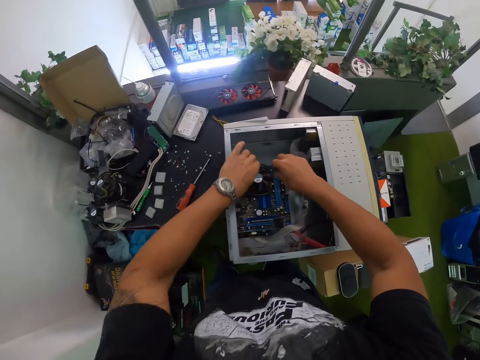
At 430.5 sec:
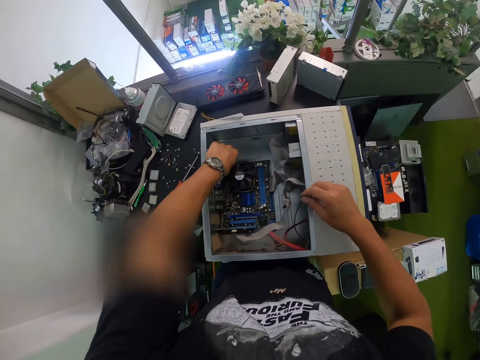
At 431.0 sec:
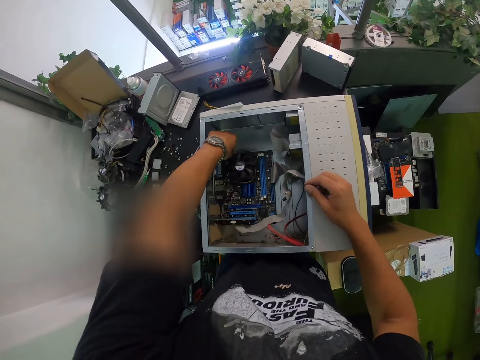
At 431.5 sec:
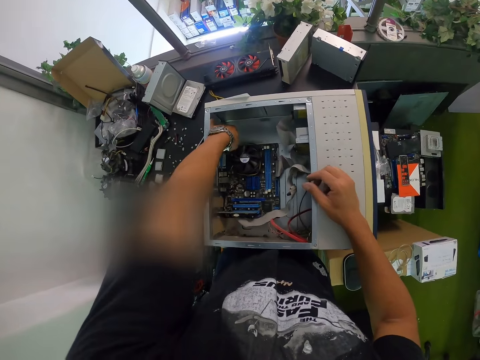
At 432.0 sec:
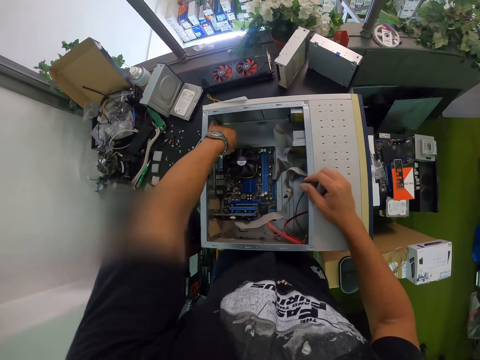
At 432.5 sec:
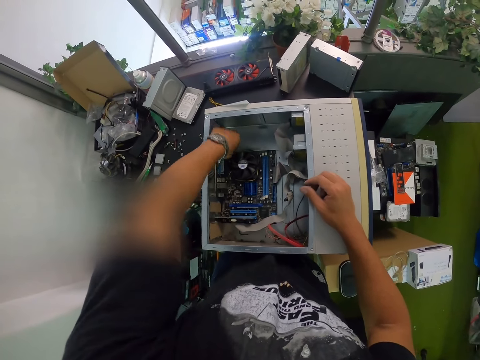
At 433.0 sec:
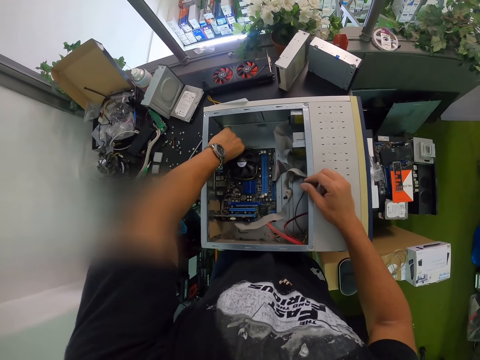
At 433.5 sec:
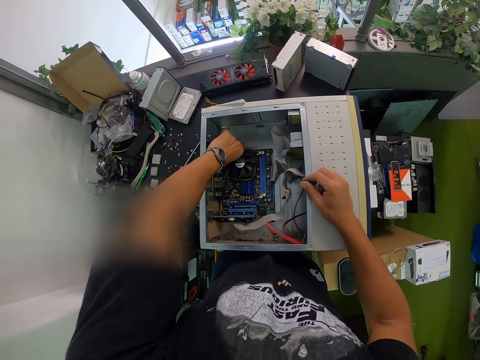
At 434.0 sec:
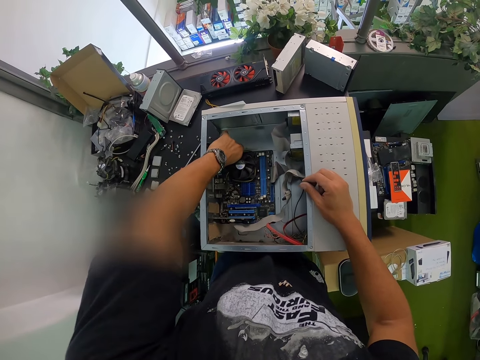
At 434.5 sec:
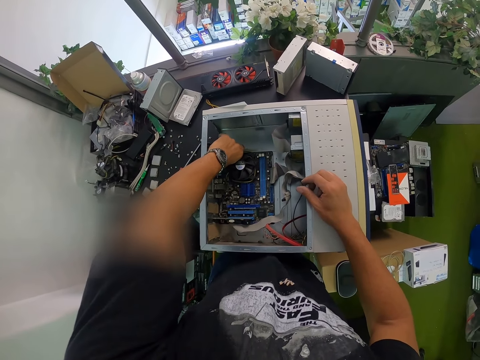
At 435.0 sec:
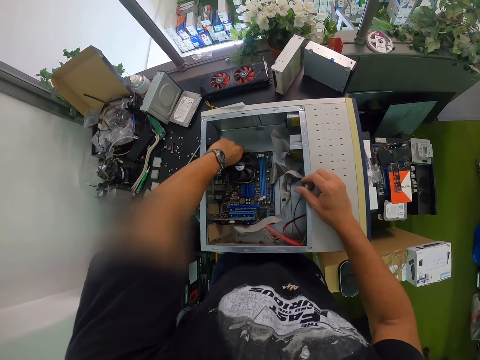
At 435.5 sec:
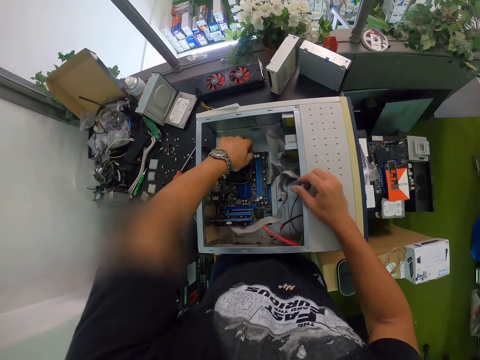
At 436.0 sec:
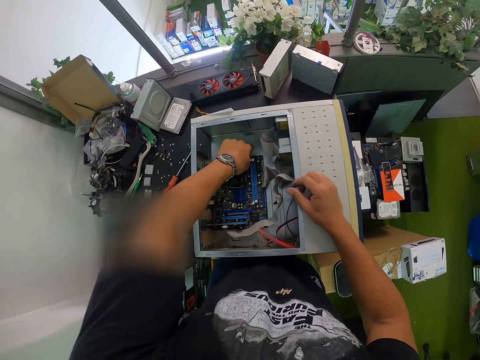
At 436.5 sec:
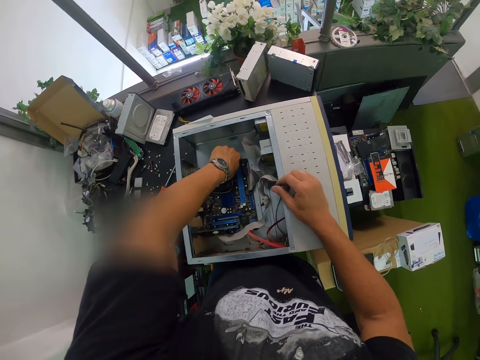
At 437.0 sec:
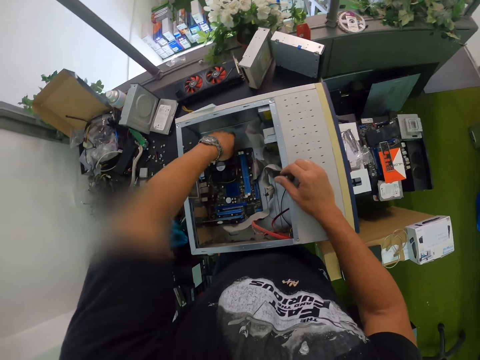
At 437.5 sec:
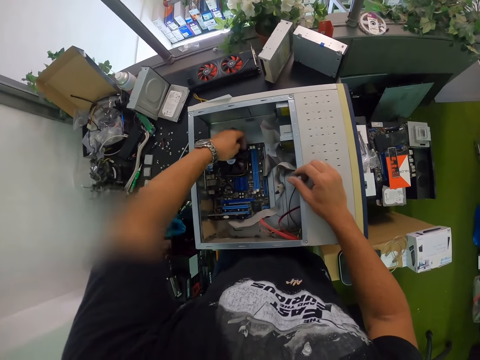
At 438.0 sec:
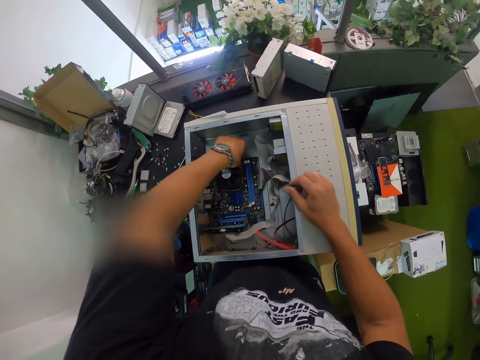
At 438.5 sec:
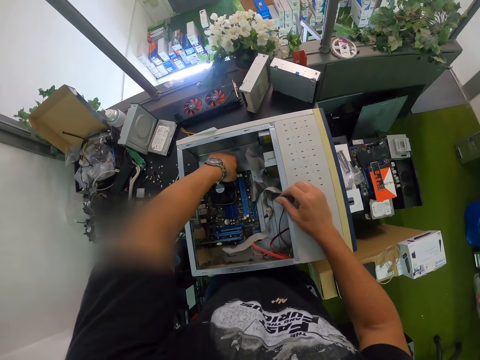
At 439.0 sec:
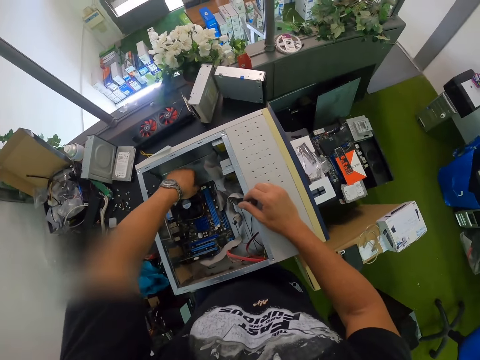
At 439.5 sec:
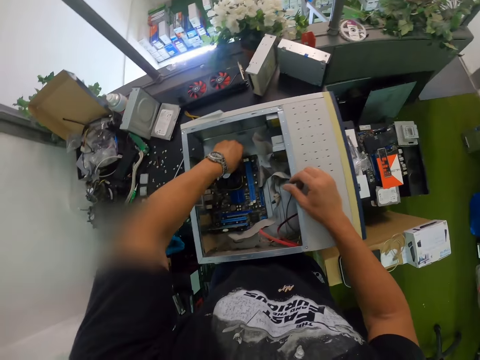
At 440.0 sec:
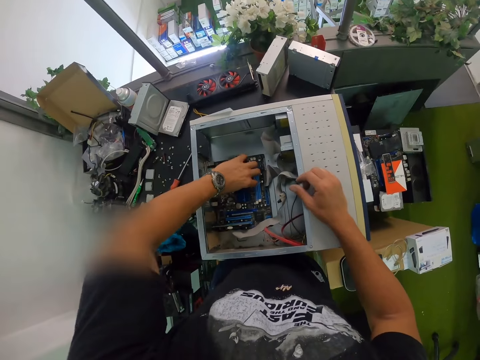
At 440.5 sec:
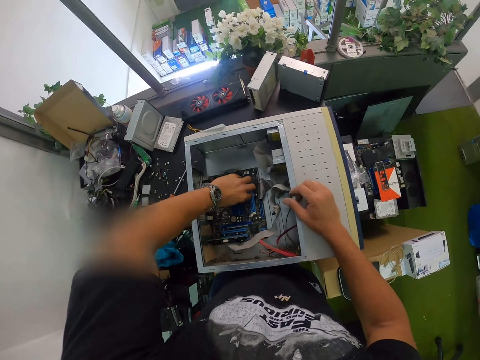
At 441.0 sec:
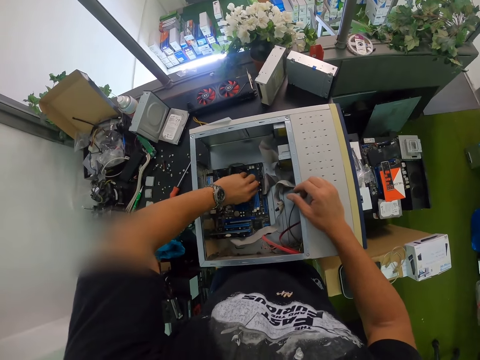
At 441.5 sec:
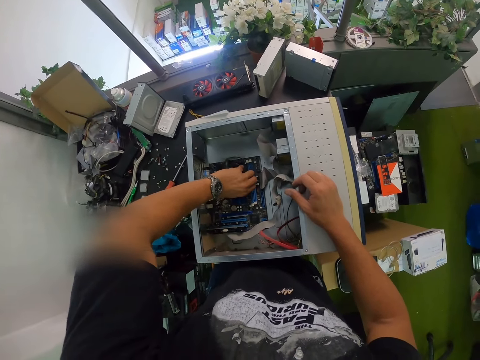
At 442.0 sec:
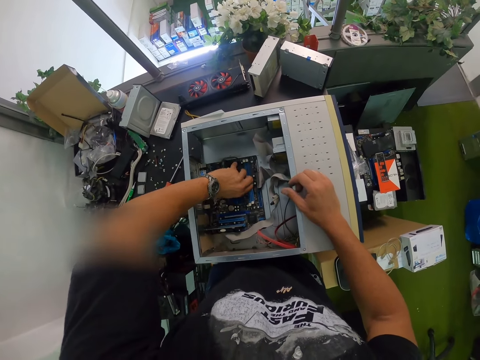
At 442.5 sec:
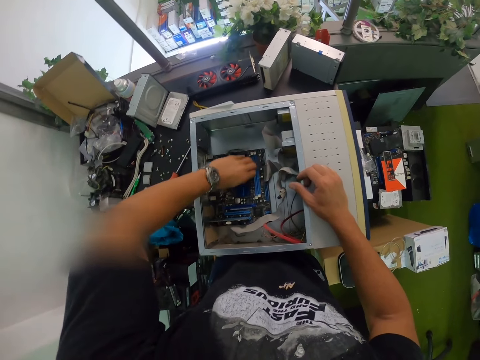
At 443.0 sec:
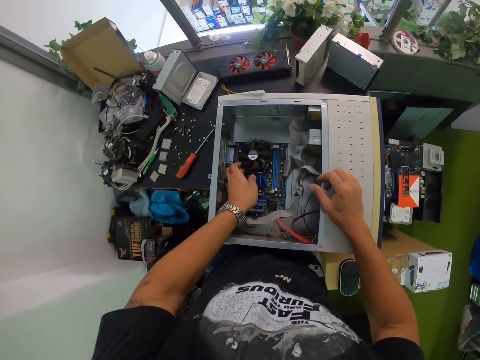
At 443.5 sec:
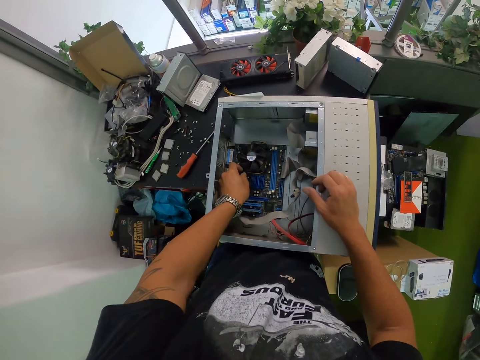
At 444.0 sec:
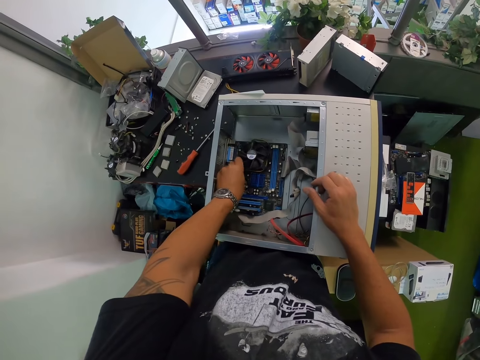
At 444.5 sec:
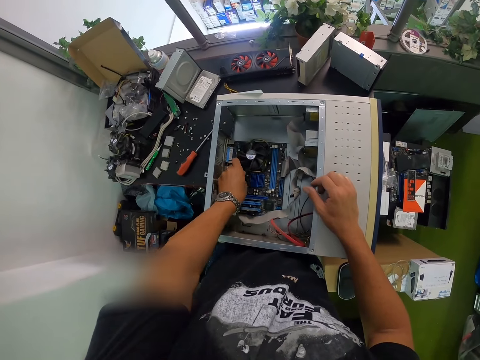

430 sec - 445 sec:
The camera wearer loosens the computer case fan with his left hand. He places his right hand on the computer case.

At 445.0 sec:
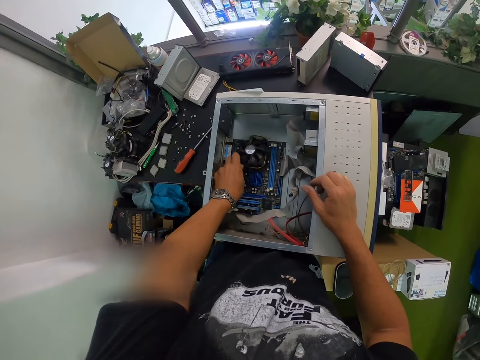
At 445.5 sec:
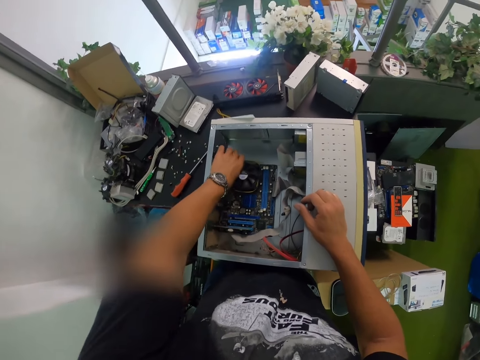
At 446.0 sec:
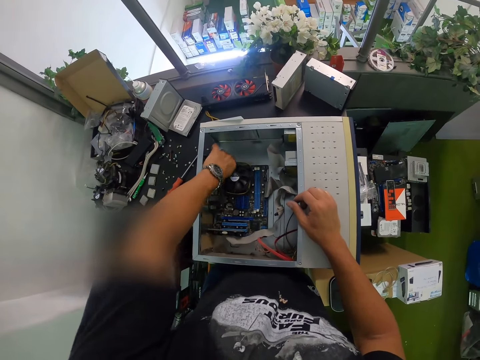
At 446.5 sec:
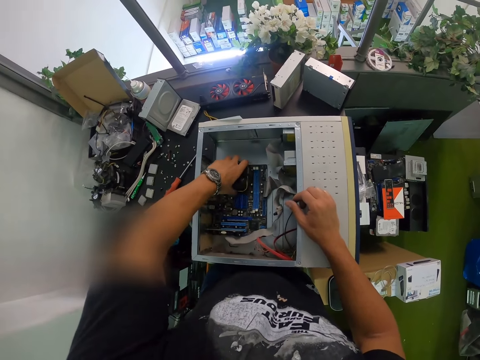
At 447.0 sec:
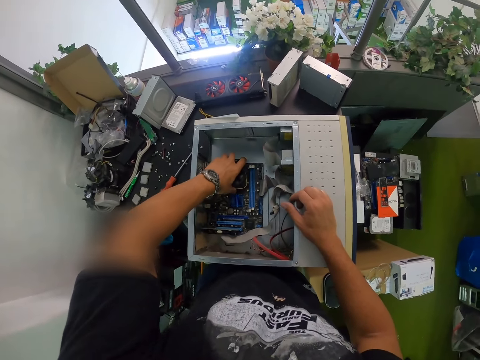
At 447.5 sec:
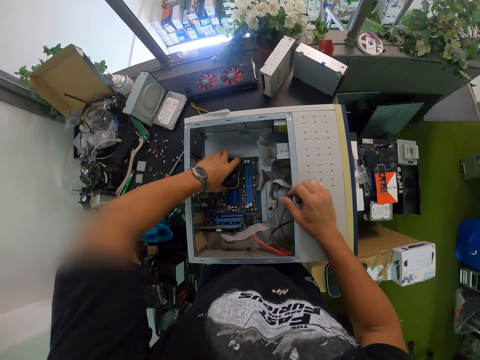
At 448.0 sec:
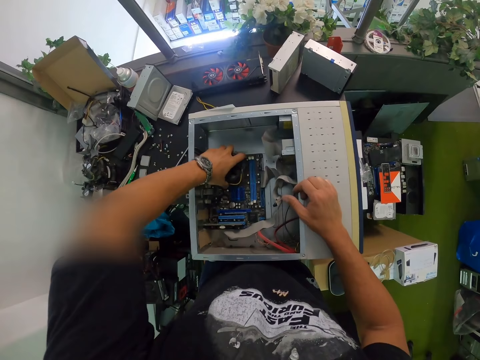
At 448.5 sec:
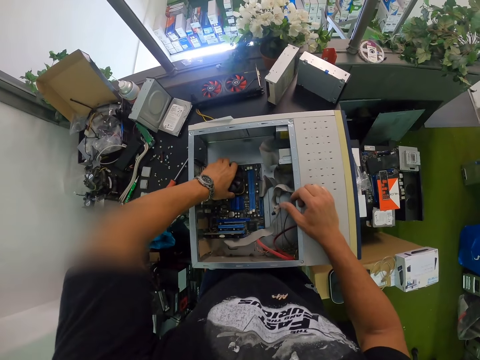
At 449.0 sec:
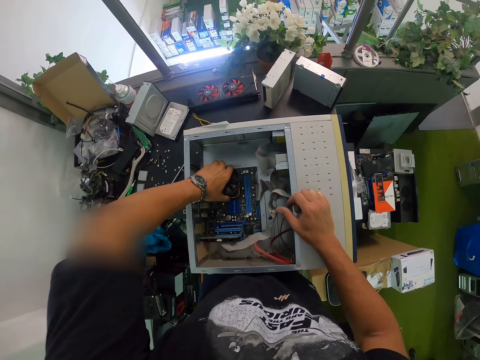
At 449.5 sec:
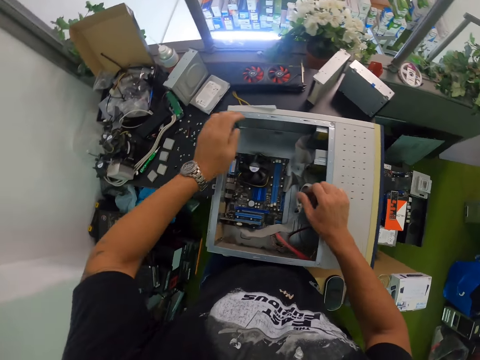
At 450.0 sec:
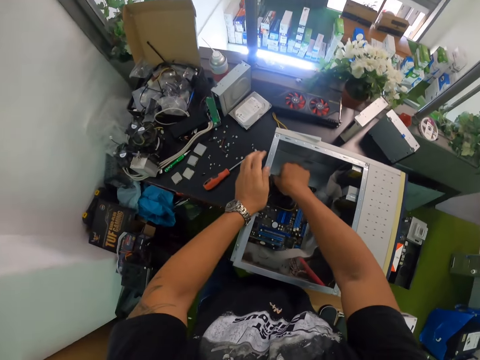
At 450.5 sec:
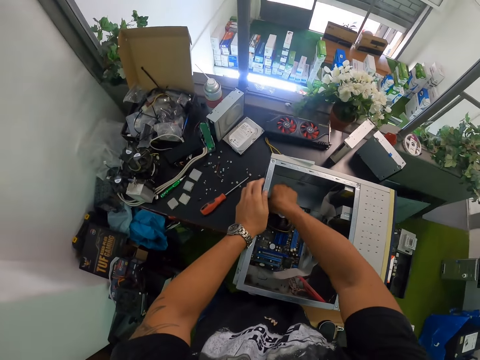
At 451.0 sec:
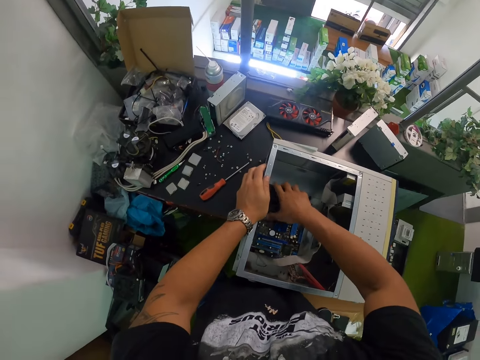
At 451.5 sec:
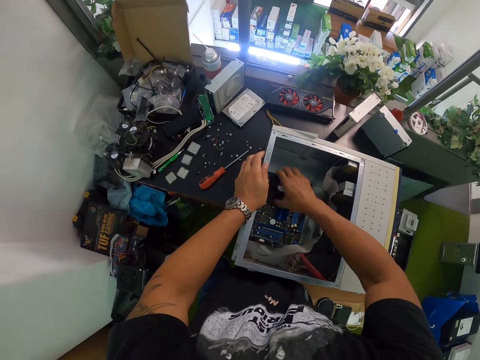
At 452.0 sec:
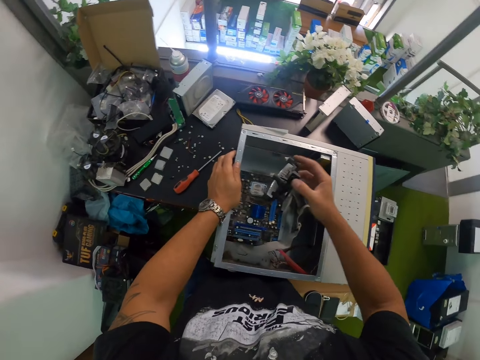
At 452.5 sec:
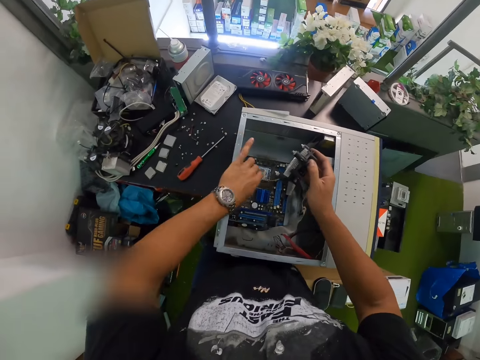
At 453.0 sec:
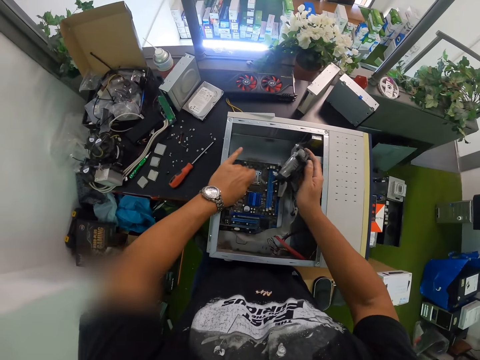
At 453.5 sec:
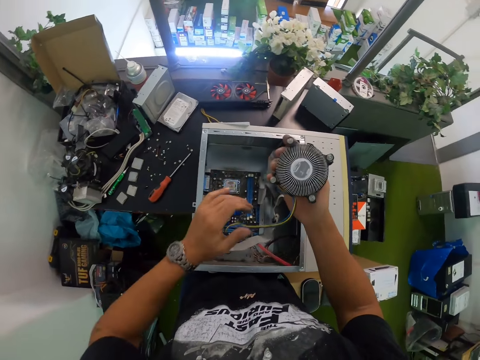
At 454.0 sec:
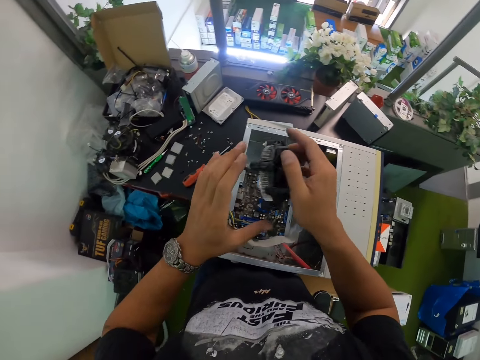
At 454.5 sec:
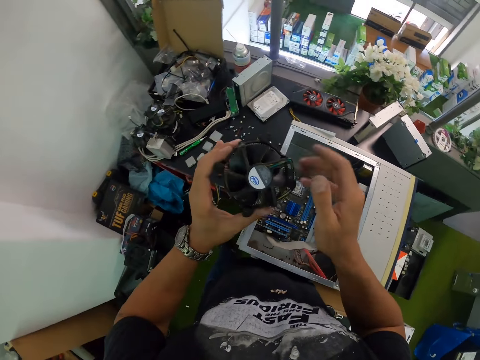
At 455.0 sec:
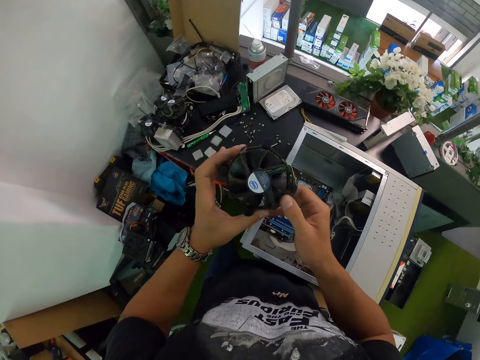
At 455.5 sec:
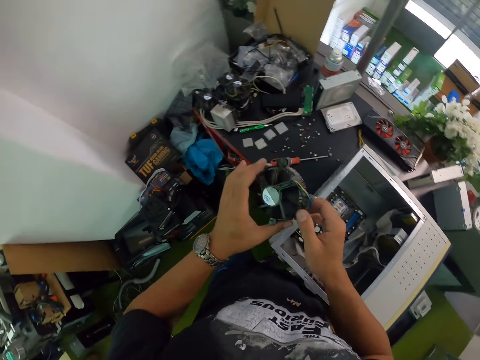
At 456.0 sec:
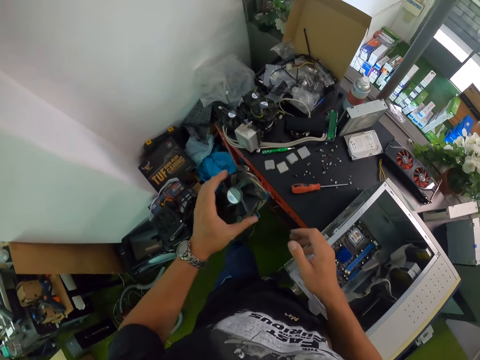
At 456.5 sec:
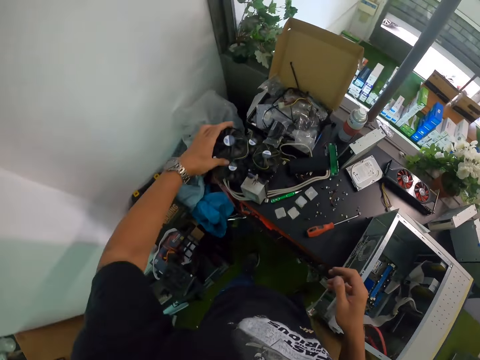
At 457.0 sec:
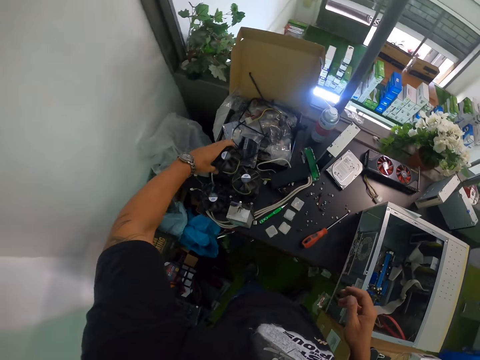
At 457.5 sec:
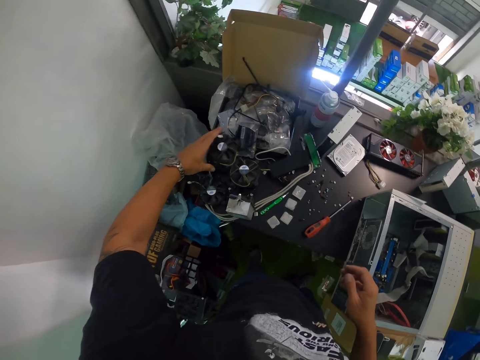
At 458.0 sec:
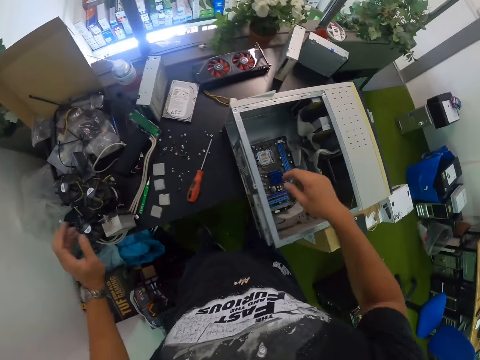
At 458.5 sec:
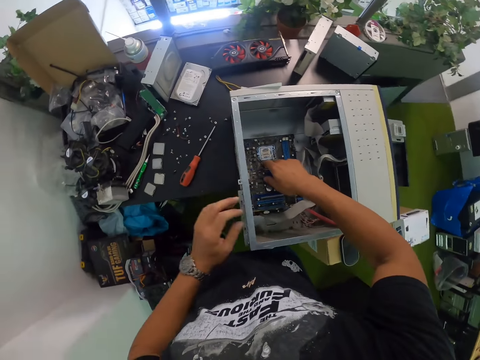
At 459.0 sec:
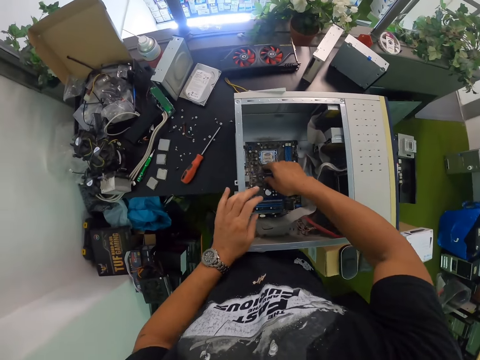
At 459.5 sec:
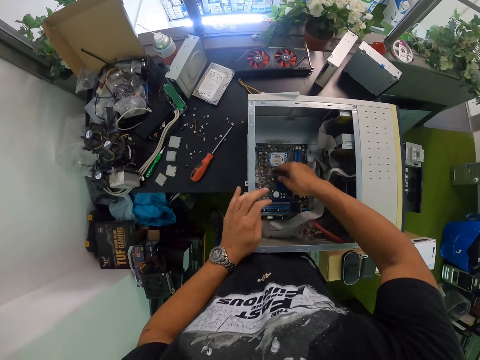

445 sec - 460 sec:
The camera wearer places his left hand on the computer case. He loosens the computer case fan with his right hand. He unplugs the computer's fan plug from the computer case motherboard with his left hand. He holds the computer fan with both hands. He removes the fan from the CPU. He drops the computer fan on the table with his left hand. He removes a chip board from the computer case motherboard with his right hand. He places his left hand on the computer case.
